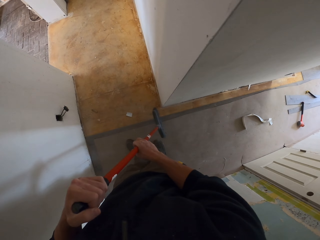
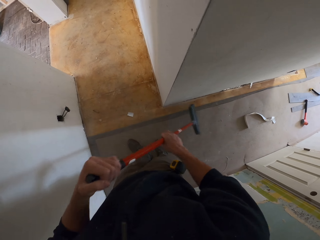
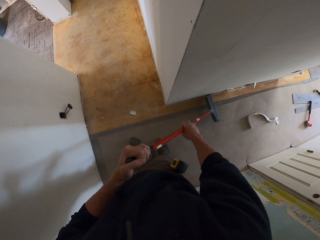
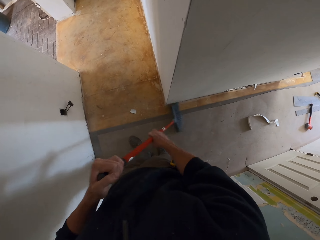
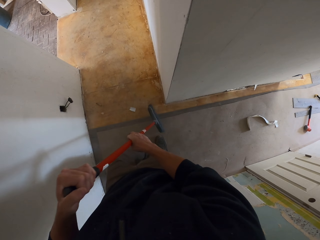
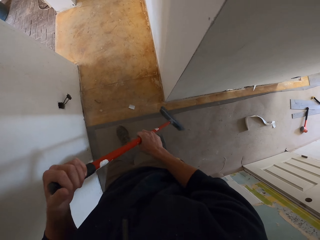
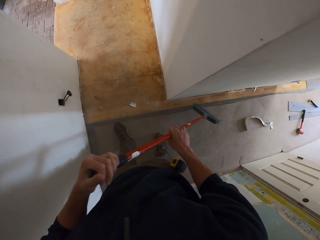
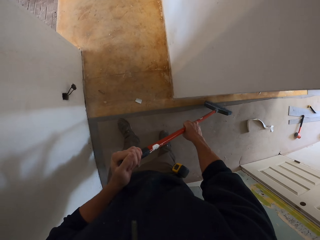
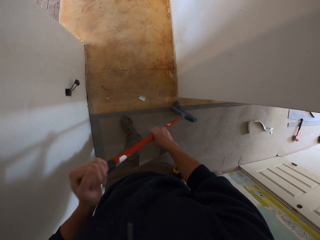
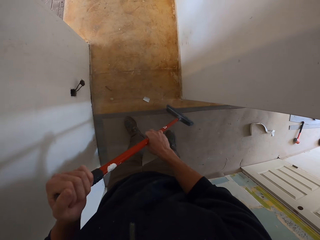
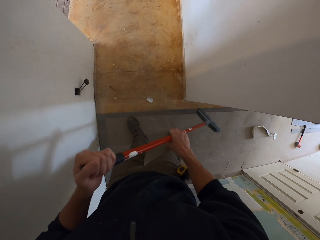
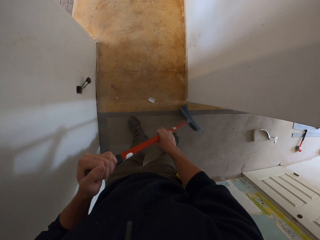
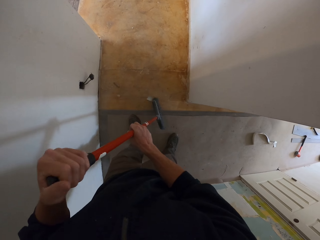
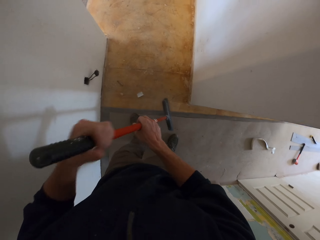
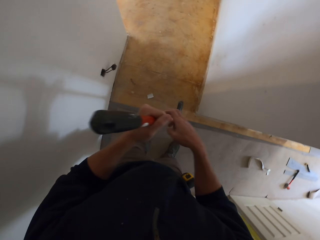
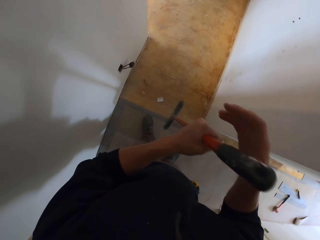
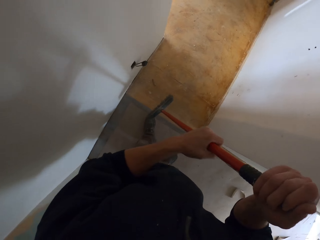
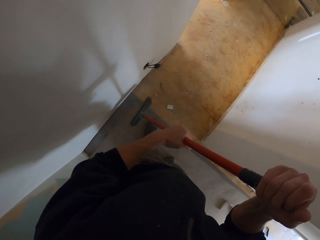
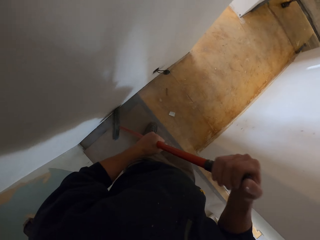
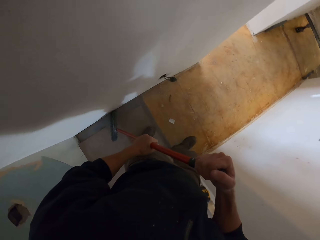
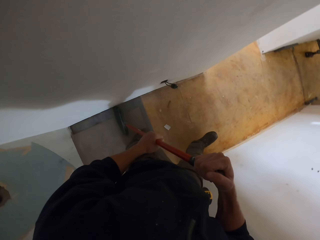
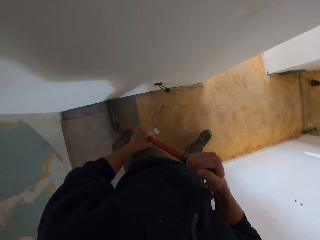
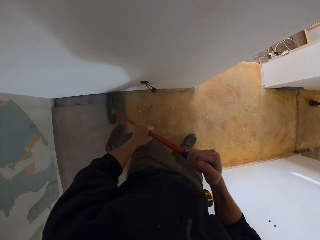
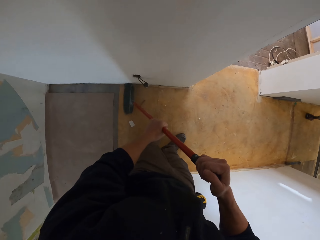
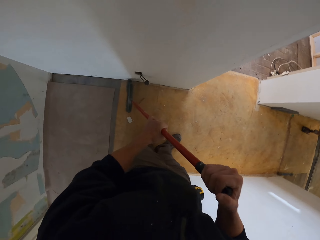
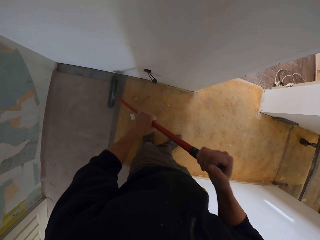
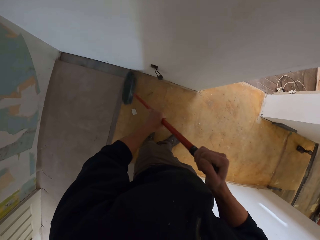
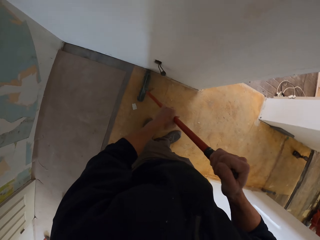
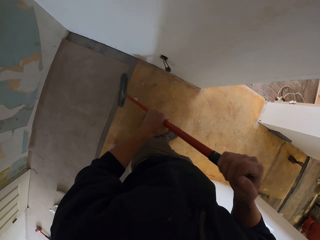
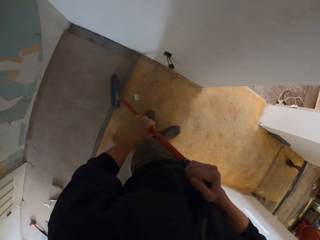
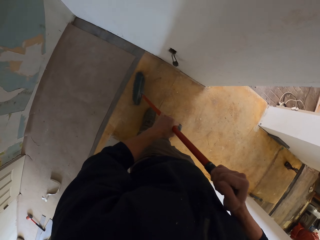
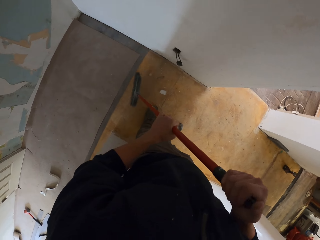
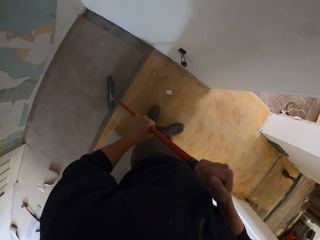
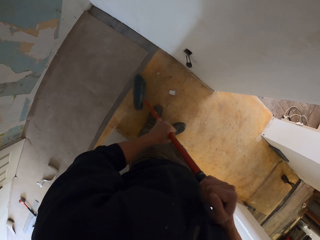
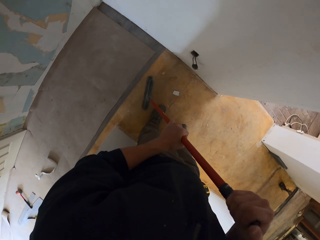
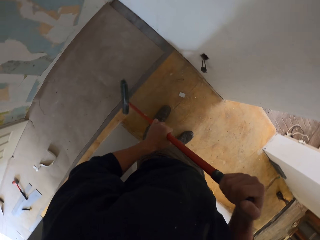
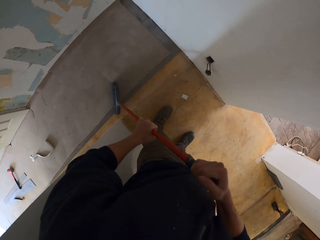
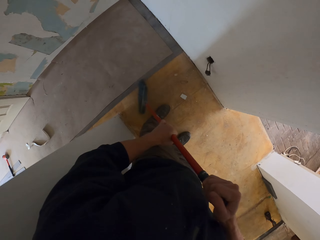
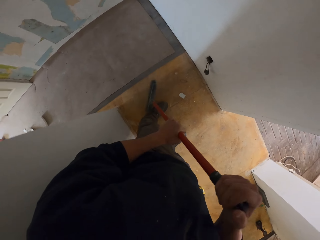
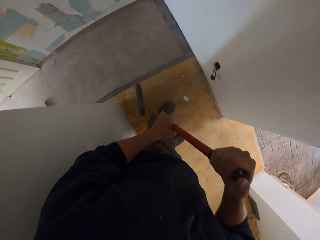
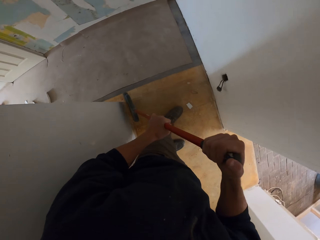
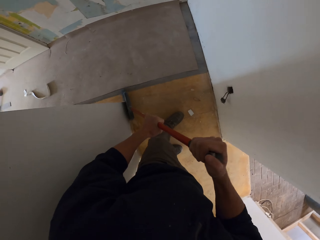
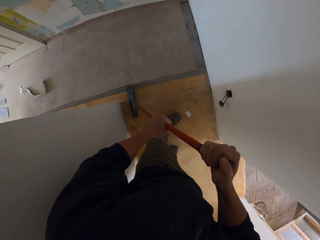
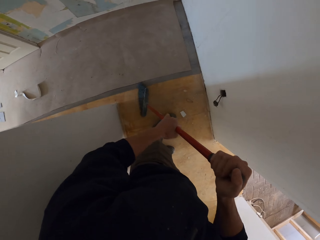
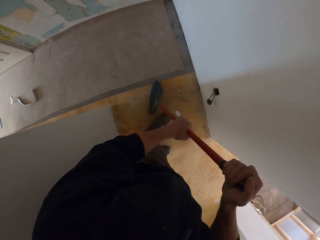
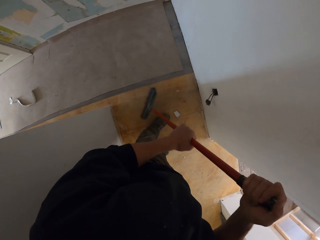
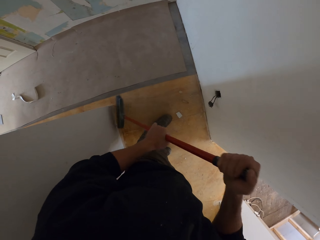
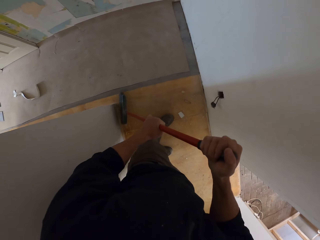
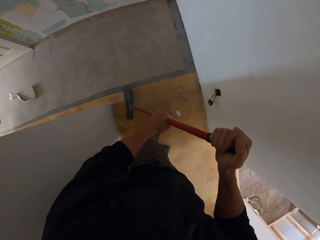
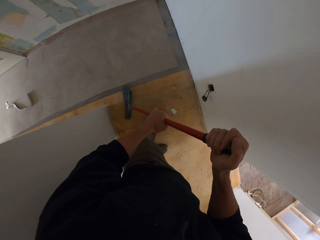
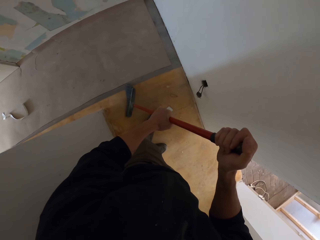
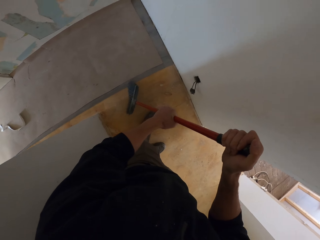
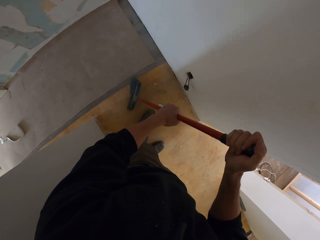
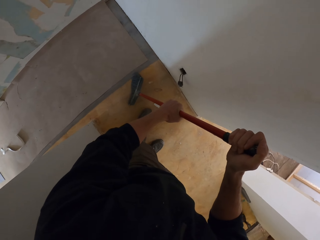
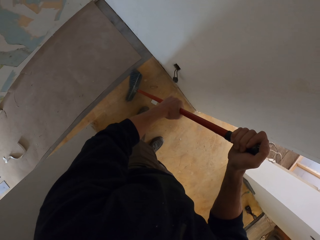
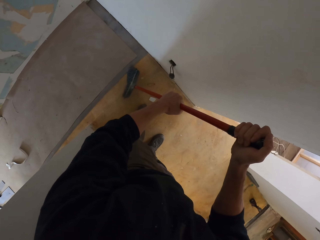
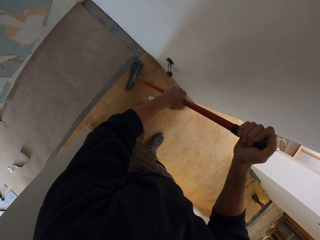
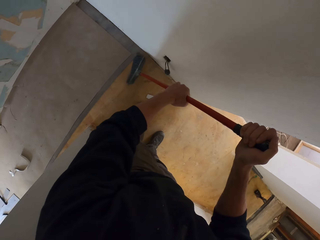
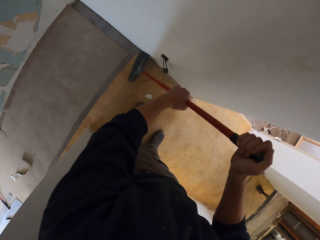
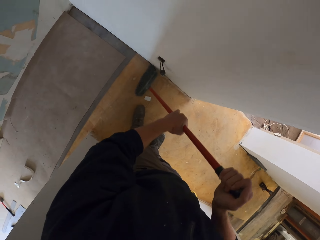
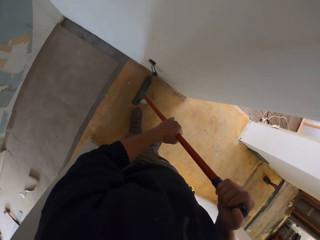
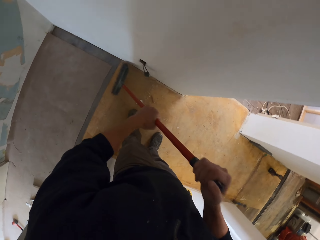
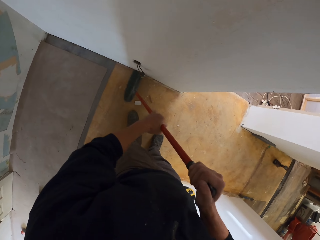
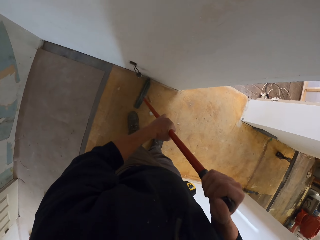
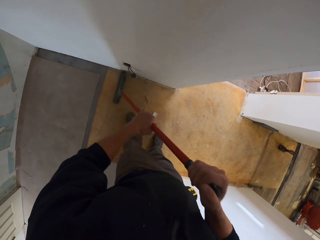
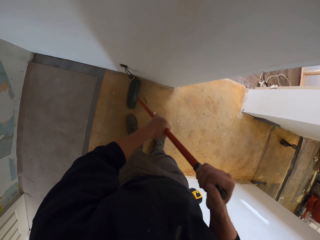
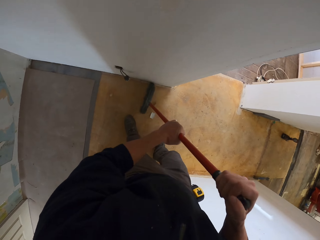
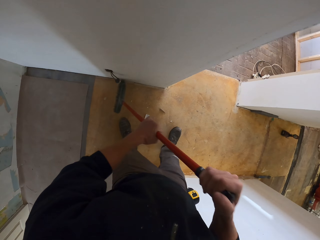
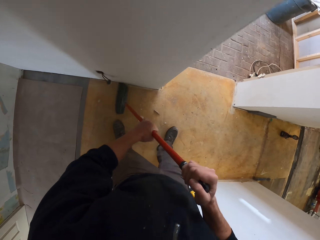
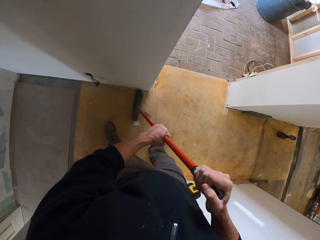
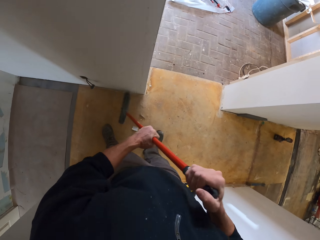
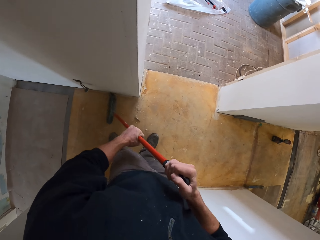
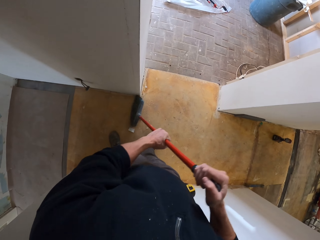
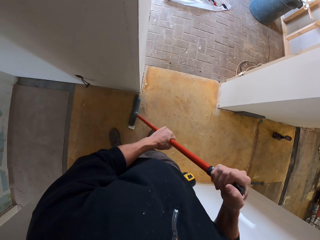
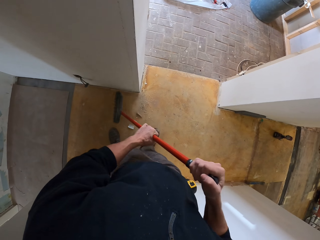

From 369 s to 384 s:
The camera wearer walks around and sweeps with the brush broom. They sweep with the brush broom again.

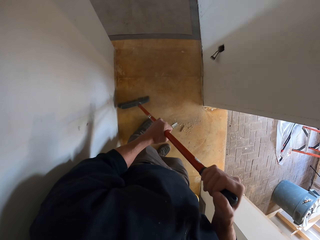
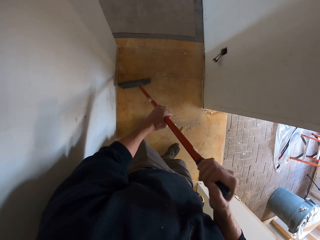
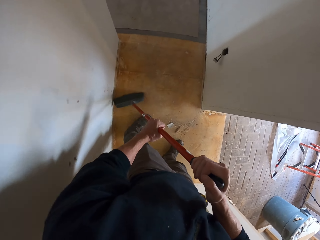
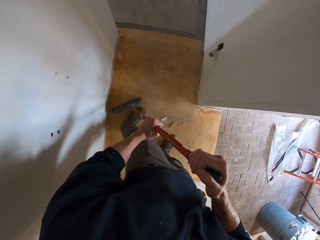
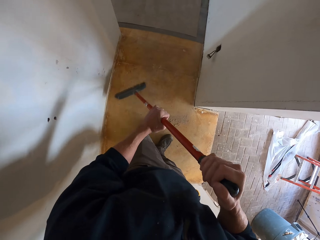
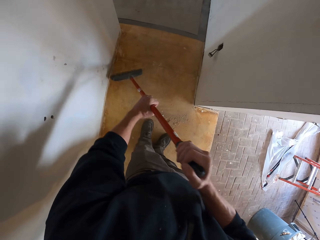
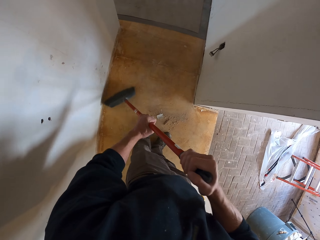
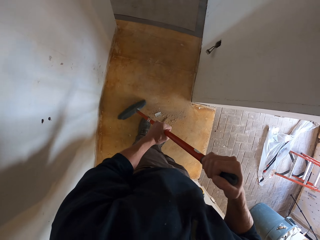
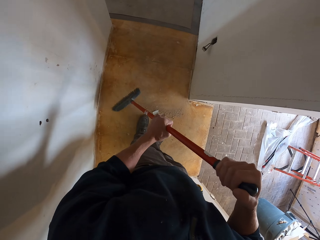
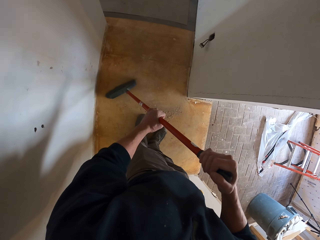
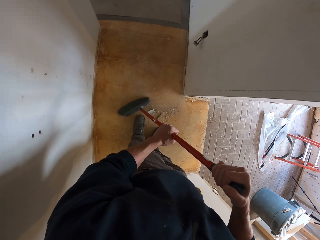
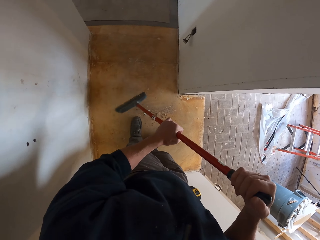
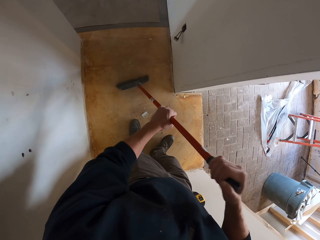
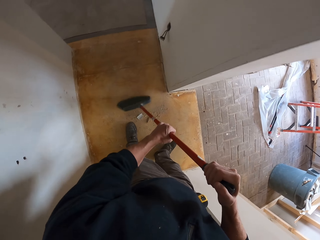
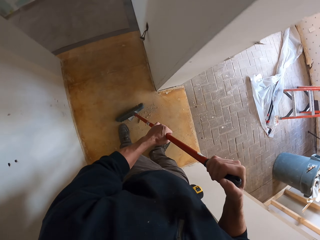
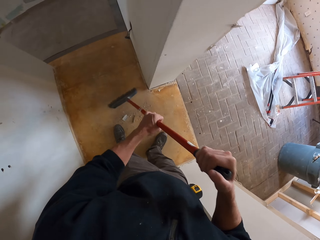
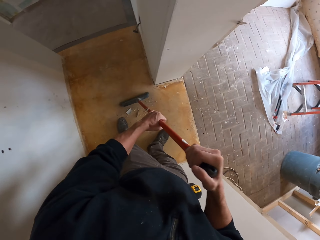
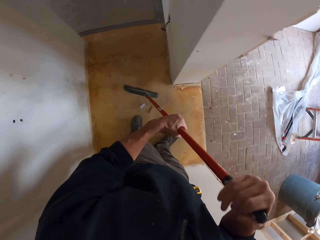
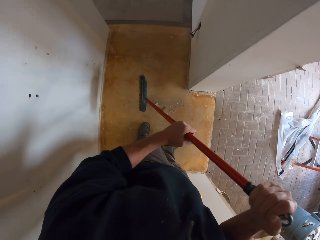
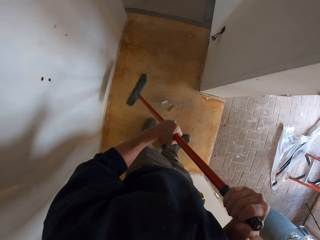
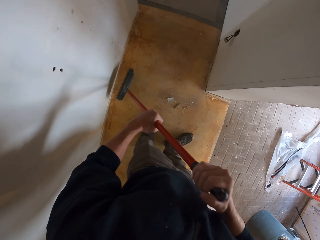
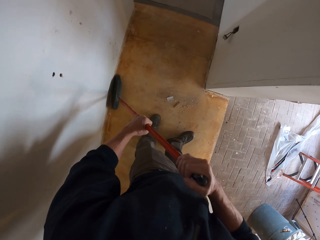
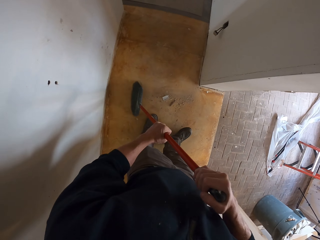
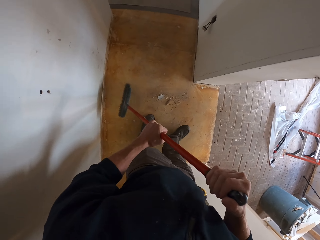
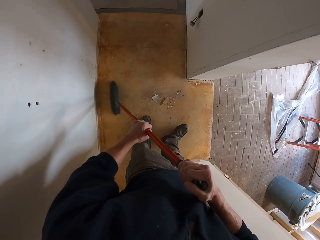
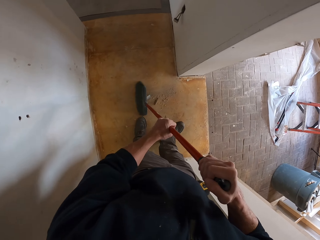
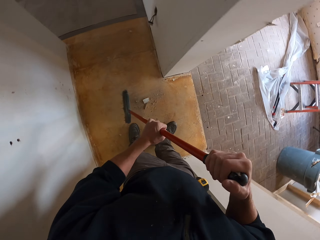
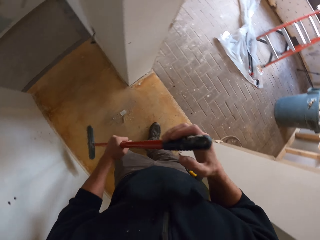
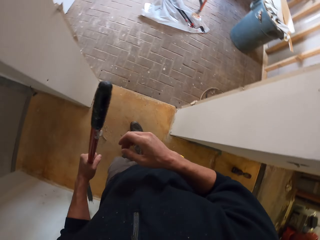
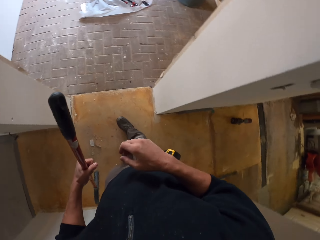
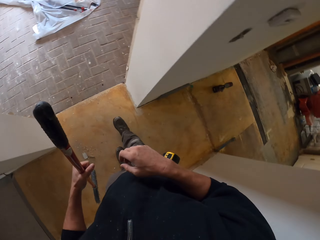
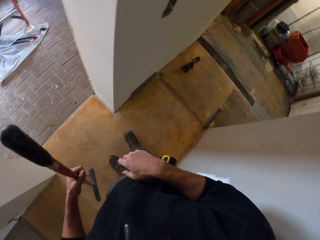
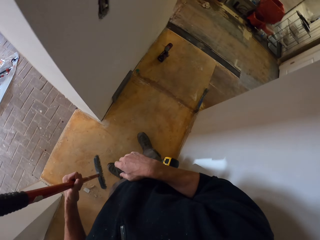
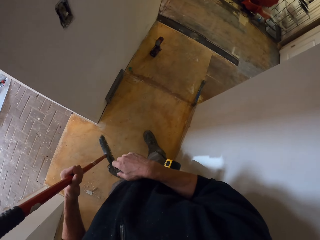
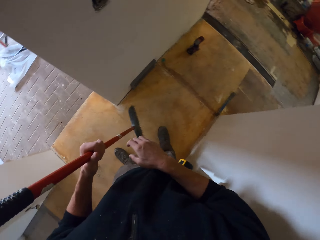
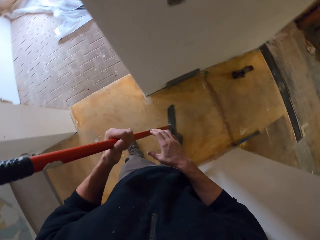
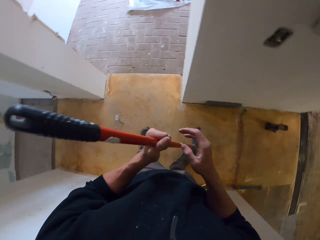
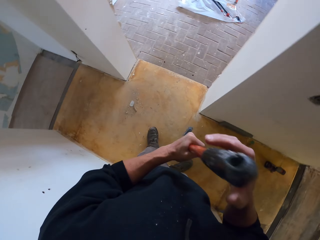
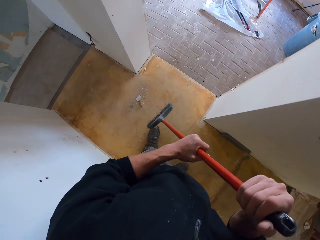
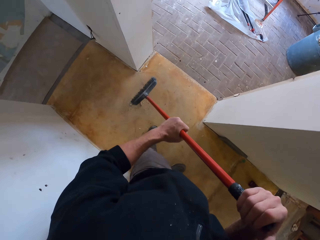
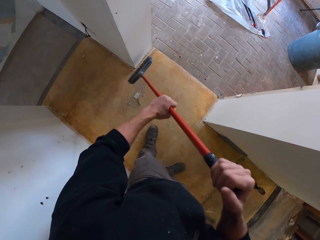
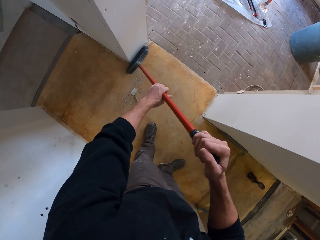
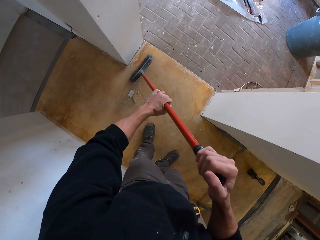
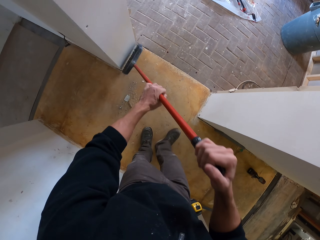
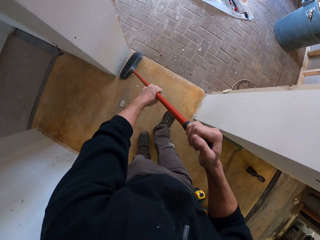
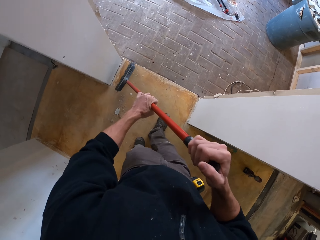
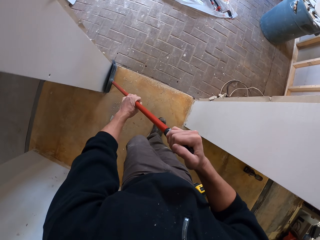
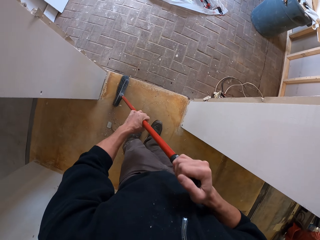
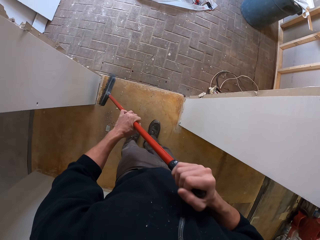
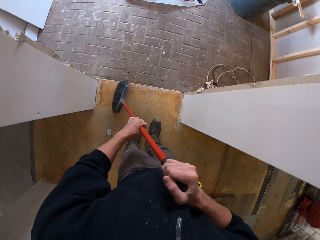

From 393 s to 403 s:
The camera wearer walks around and sweeps with the brush broom. They walk around and carry the brush broom. They sweep the floor with the brush broom.
